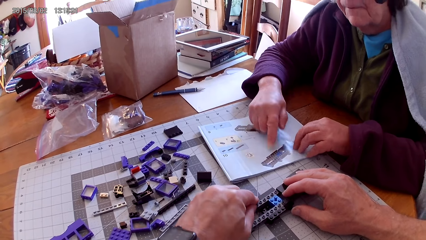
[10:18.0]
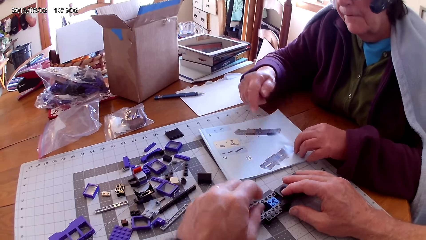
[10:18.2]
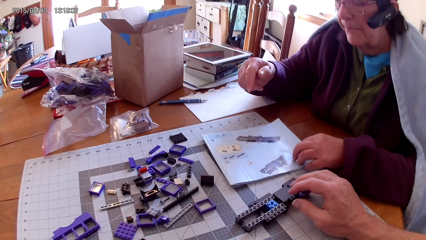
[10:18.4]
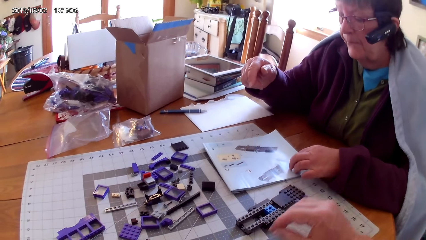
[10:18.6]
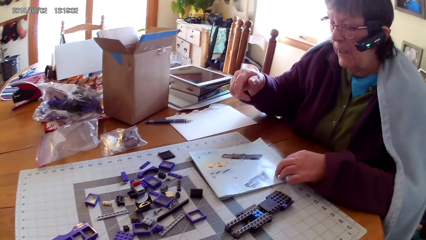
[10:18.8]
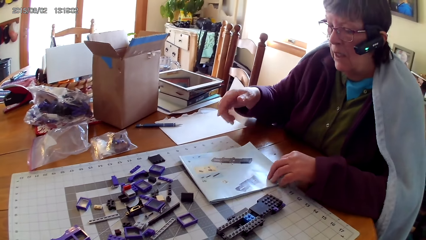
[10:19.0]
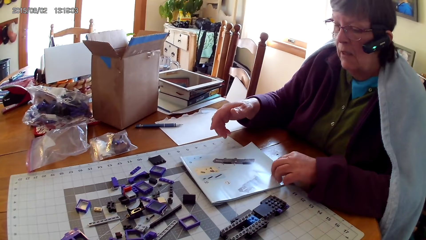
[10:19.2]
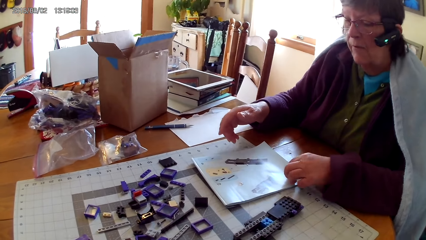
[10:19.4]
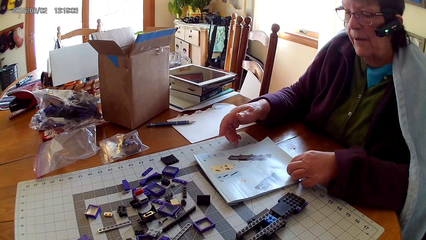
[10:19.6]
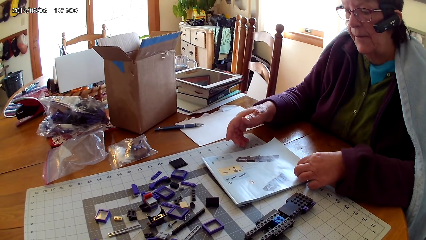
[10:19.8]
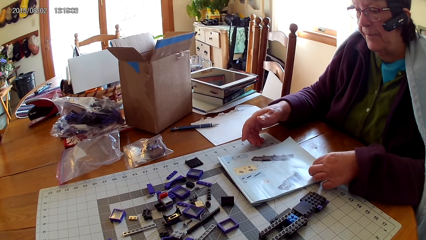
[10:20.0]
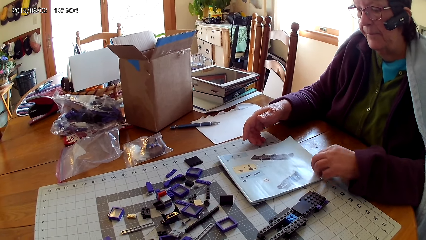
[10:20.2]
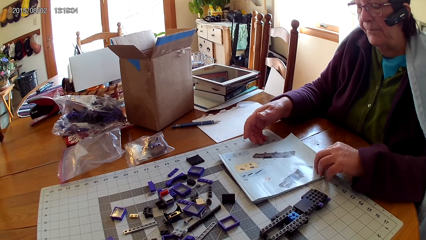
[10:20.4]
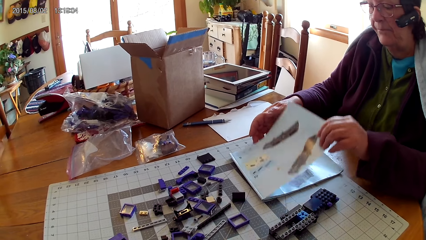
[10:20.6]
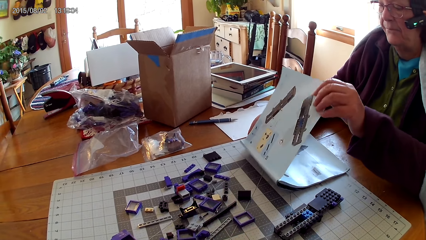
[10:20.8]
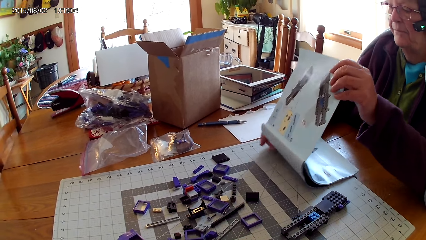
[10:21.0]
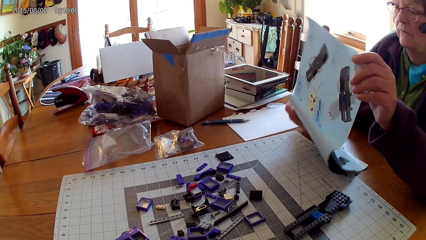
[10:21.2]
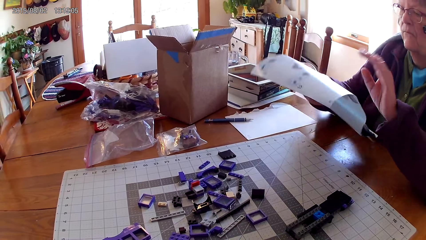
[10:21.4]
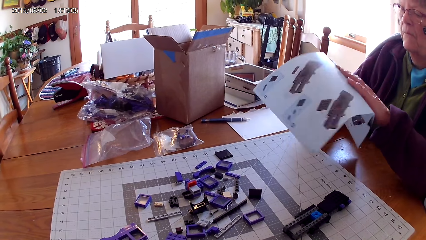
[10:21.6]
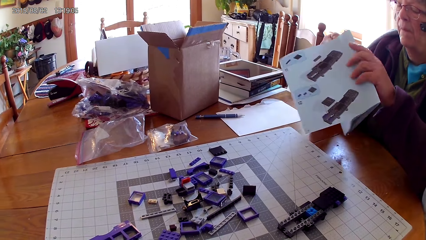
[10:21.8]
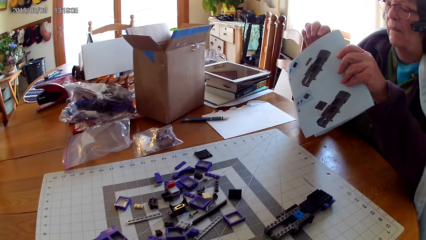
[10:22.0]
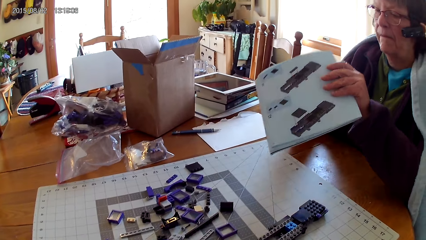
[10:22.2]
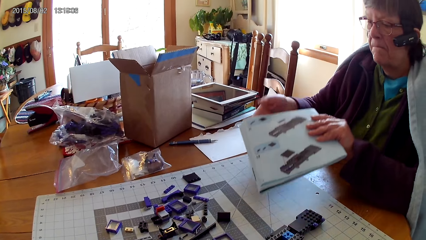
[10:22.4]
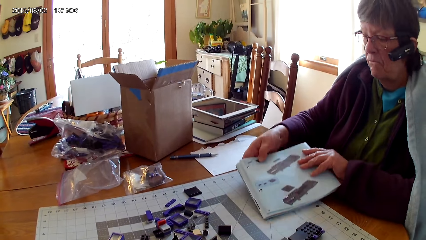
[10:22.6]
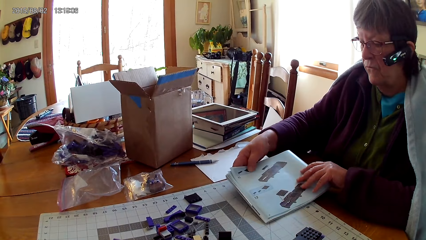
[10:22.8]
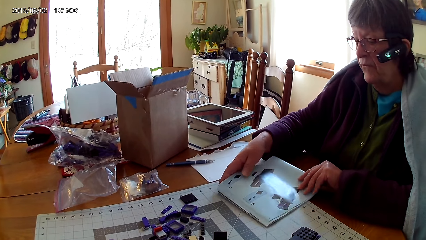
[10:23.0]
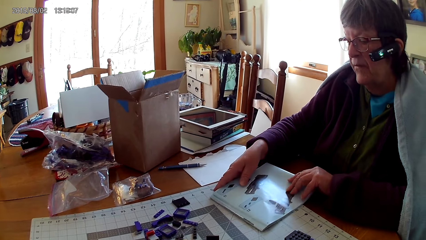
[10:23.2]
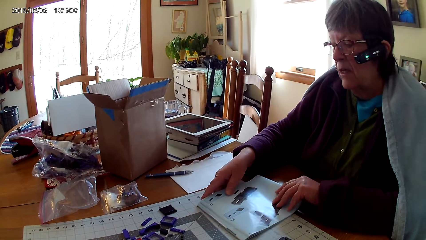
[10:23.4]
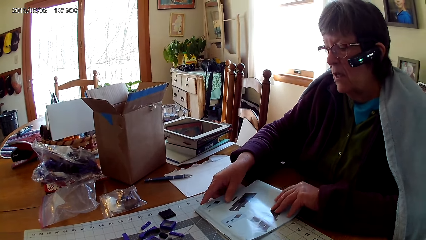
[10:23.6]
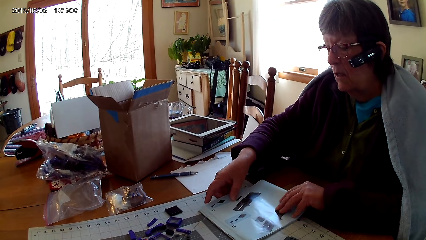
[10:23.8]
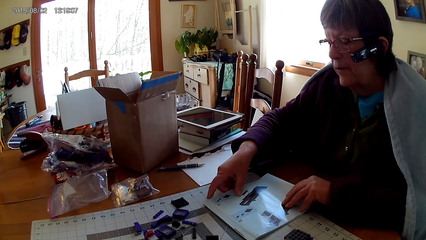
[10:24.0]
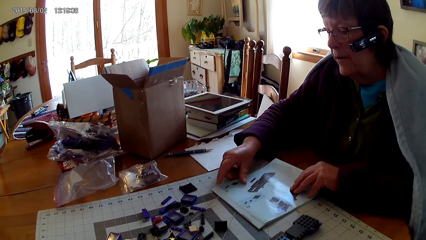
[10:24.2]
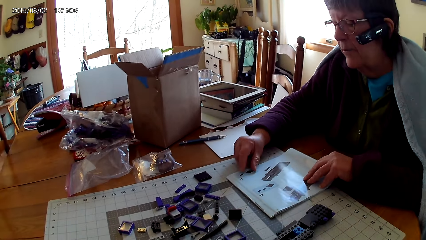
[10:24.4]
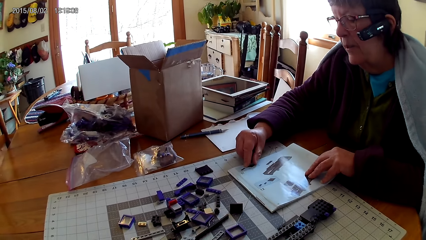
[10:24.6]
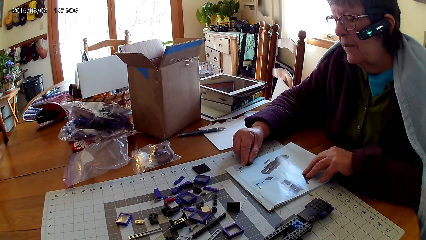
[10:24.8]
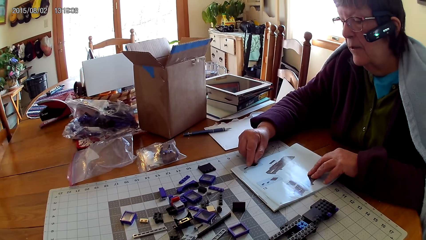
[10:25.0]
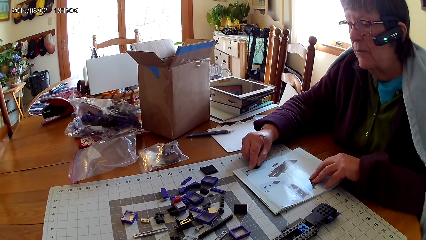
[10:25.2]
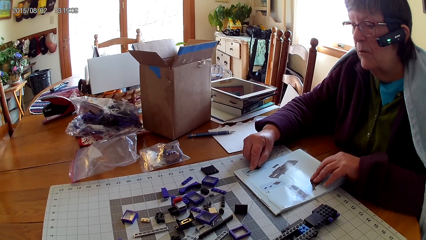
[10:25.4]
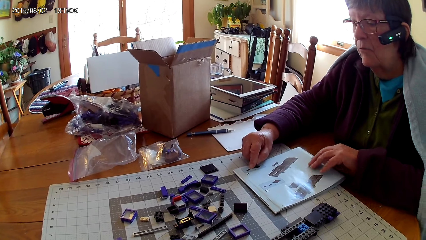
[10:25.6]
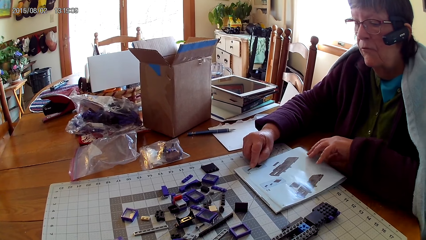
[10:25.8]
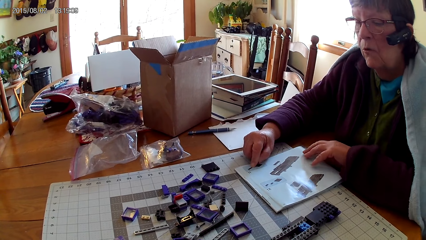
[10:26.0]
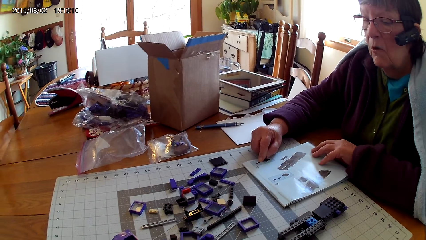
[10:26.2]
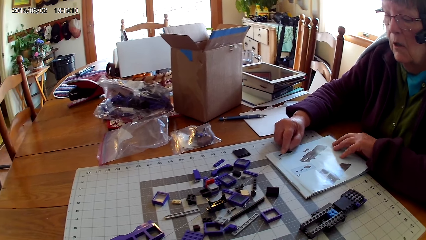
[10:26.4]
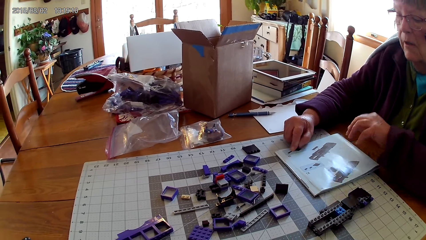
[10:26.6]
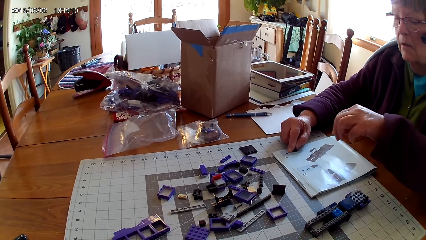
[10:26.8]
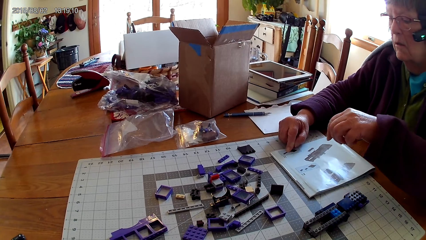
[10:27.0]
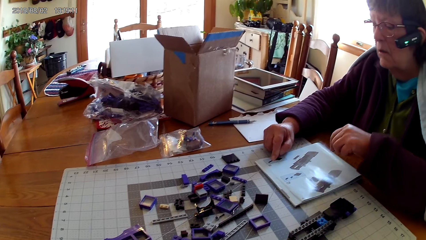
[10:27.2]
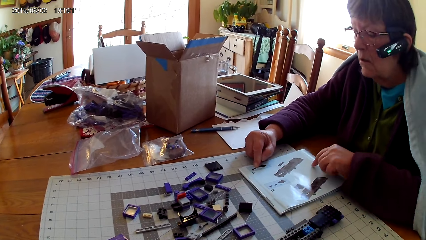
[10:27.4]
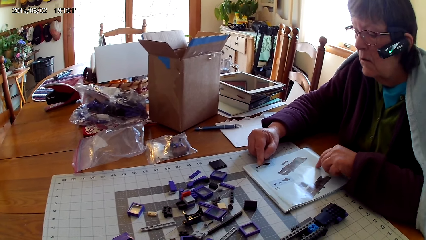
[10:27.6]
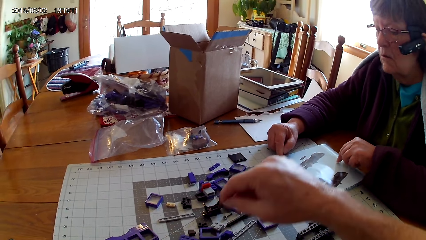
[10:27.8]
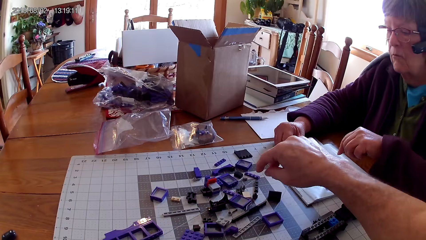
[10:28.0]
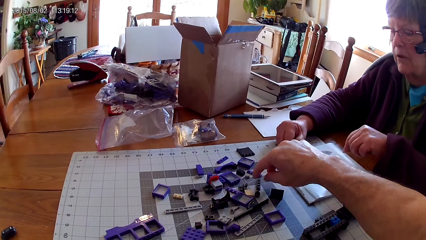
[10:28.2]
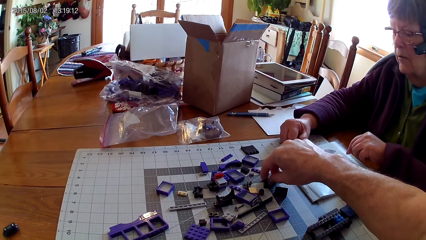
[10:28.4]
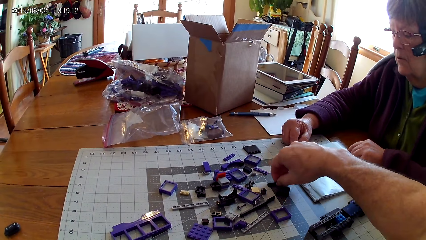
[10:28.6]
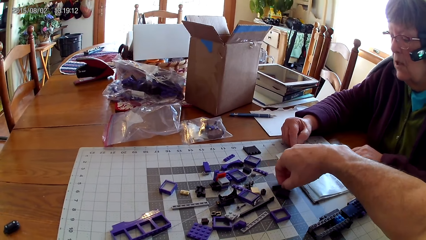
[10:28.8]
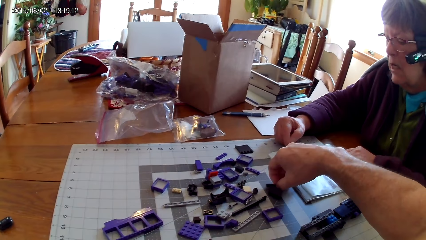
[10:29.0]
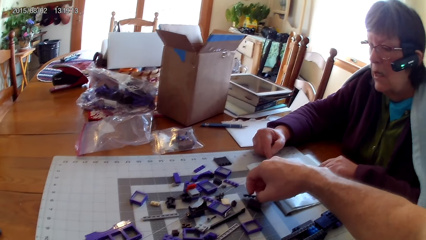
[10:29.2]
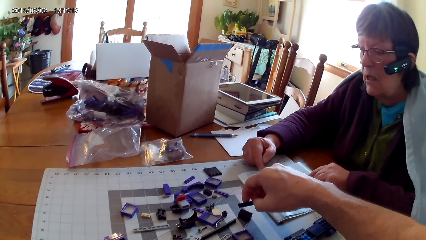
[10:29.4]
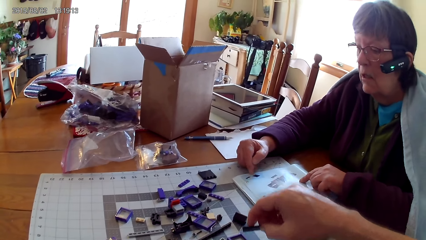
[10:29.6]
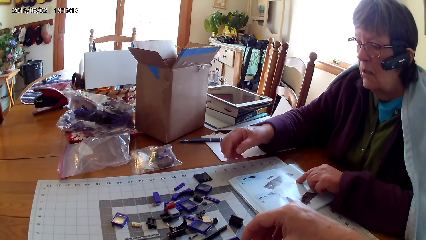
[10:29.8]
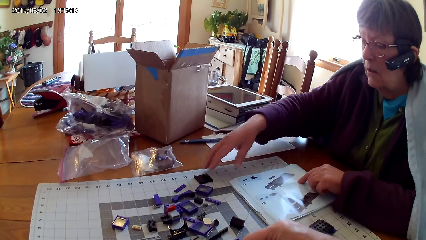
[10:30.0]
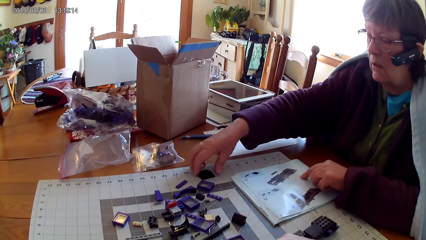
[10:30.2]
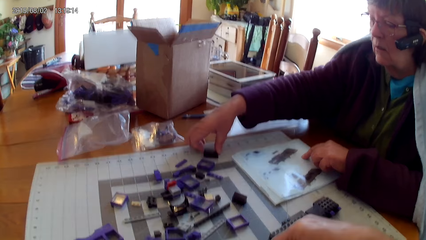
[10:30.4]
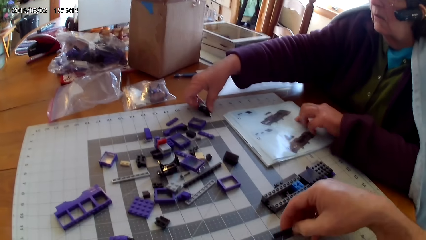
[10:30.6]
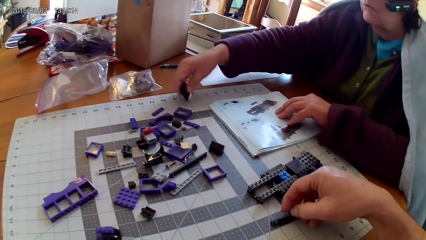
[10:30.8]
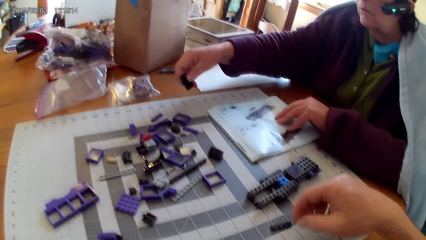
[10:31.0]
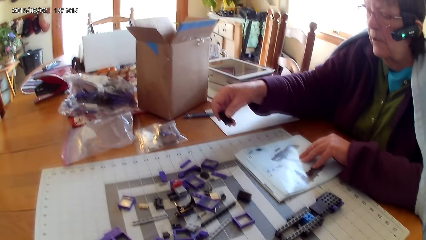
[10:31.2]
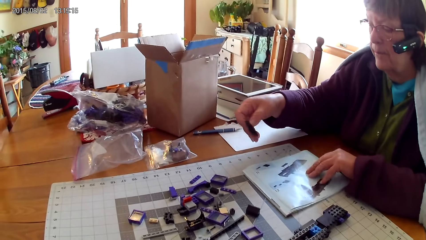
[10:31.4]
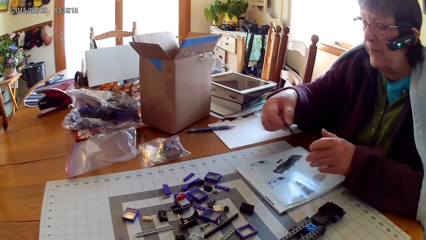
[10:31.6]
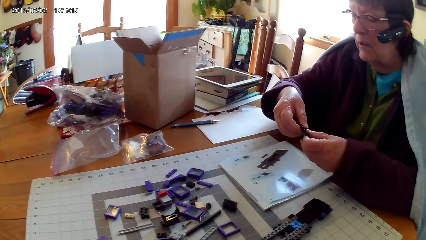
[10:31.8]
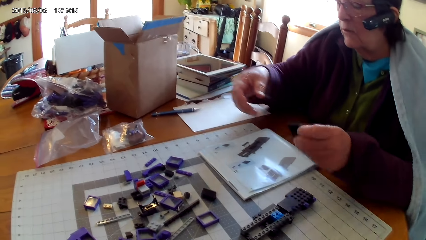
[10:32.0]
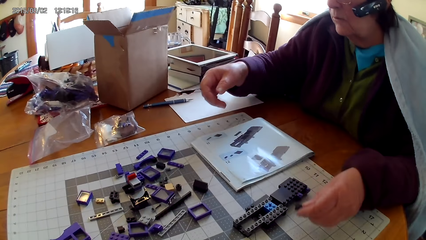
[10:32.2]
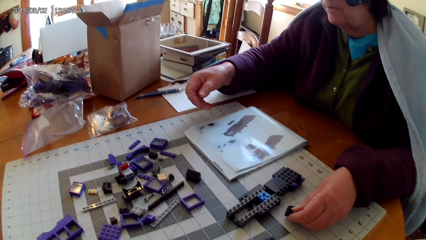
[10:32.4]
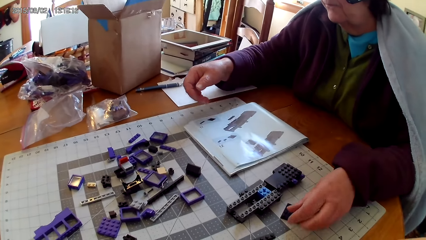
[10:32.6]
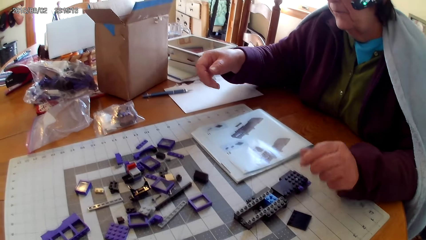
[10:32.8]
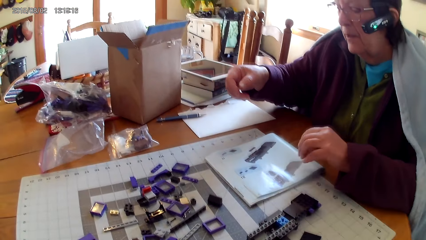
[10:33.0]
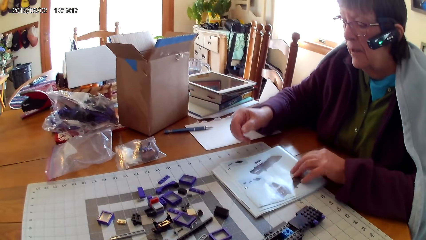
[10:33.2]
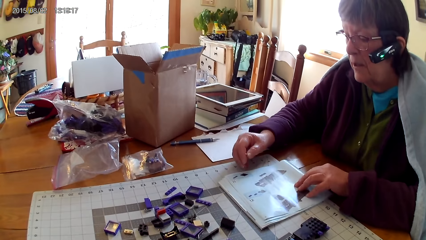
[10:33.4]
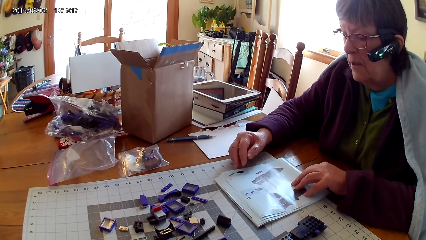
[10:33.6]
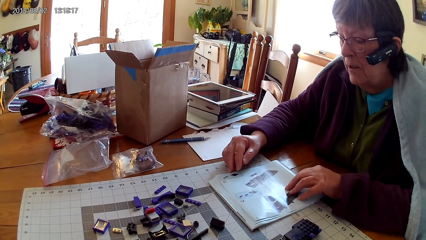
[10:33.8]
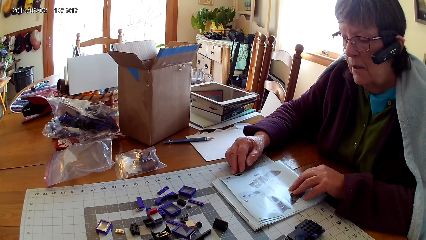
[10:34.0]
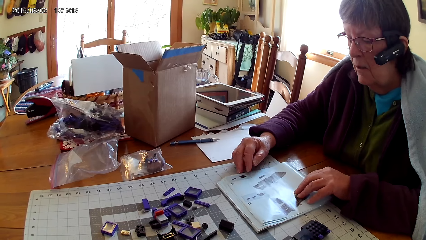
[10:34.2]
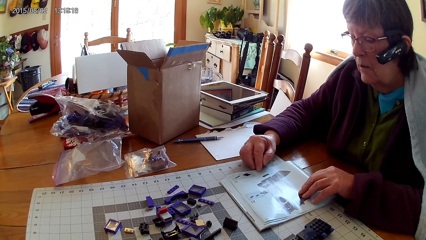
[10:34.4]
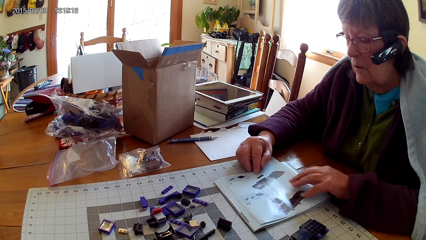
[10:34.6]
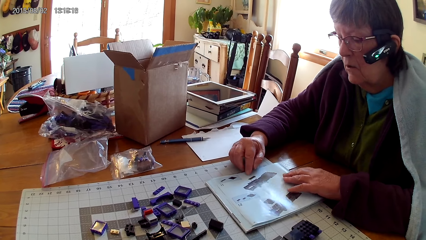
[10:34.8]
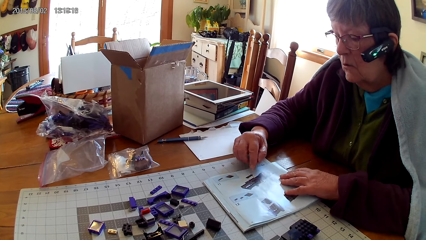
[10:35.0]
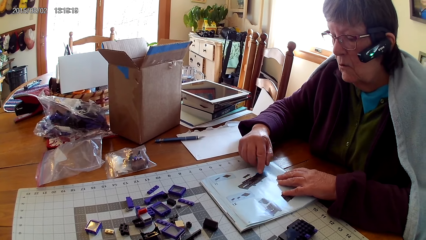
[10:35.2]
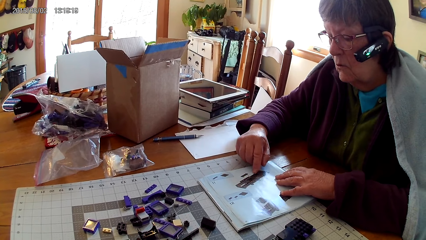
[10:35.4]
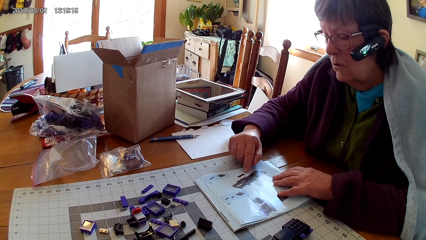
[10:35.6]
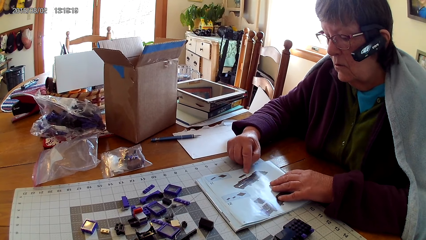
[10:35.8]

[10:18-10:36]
The camera wearer removes their hand from something. A woman reads the manual book, opens a page in the manual book, and turns the book. The woman holds the manual book up, puts the book down, and reads the manual book. The camera wearer looks around. They take a spare part. The woman takes another spare part and holds the spare part with the other hand. The camera wearer looks around. The woman puts the spare part aside on the table and reads the manual book.
